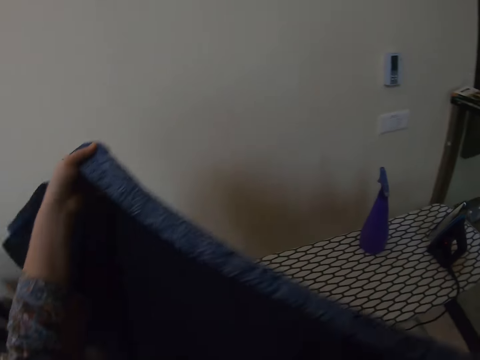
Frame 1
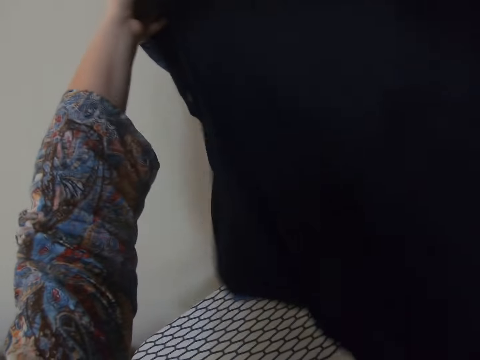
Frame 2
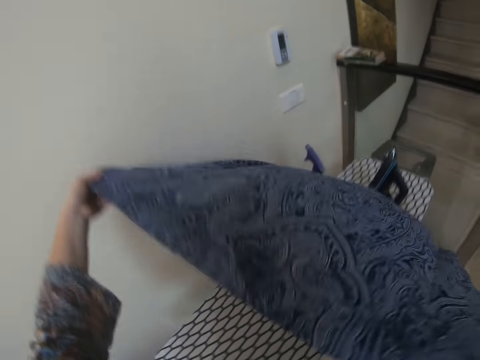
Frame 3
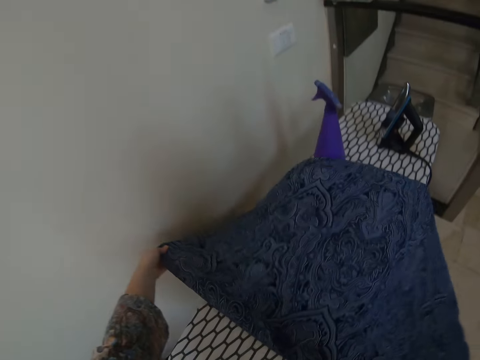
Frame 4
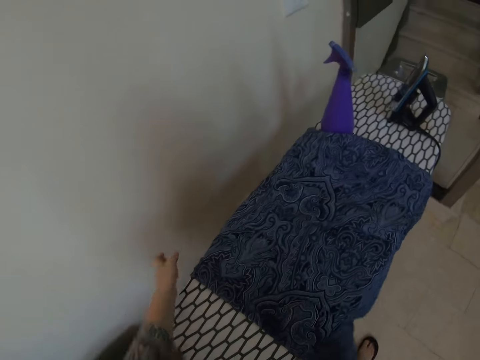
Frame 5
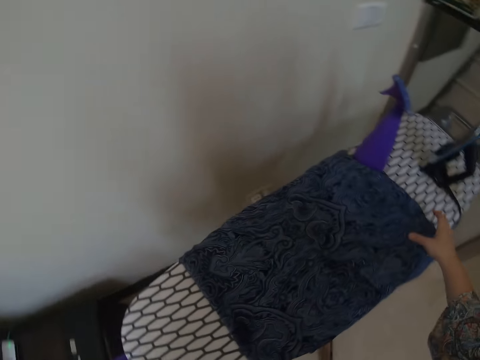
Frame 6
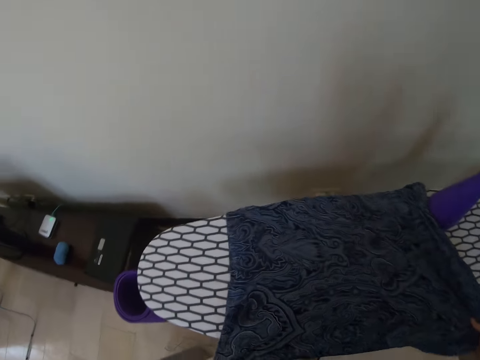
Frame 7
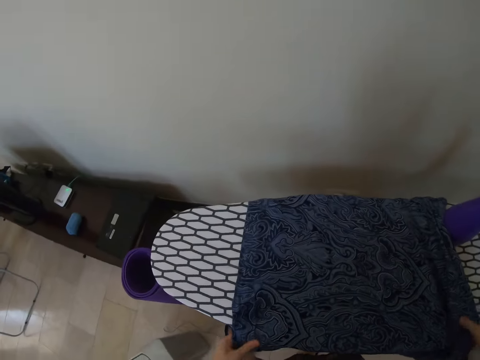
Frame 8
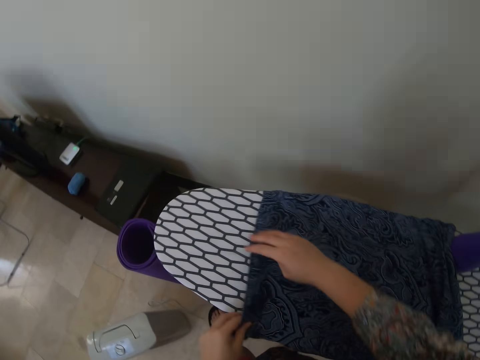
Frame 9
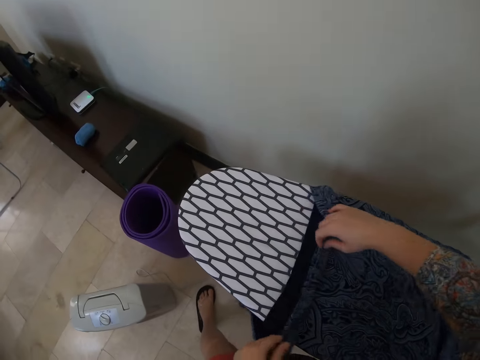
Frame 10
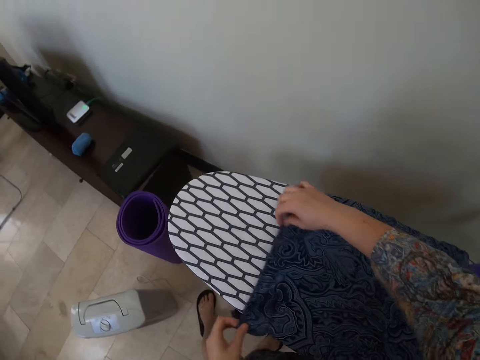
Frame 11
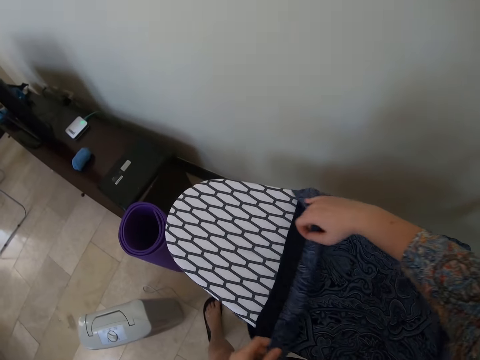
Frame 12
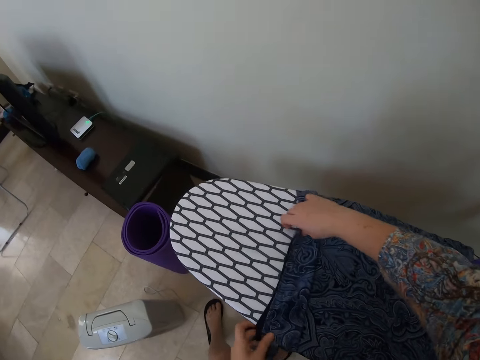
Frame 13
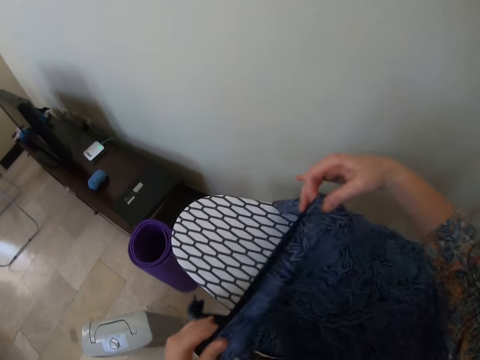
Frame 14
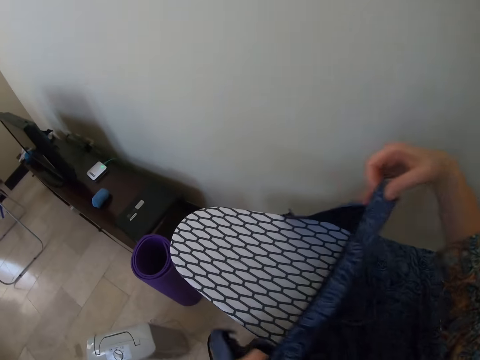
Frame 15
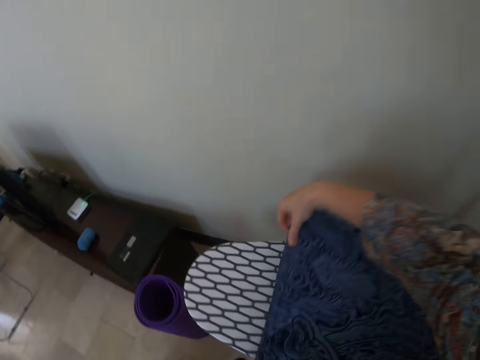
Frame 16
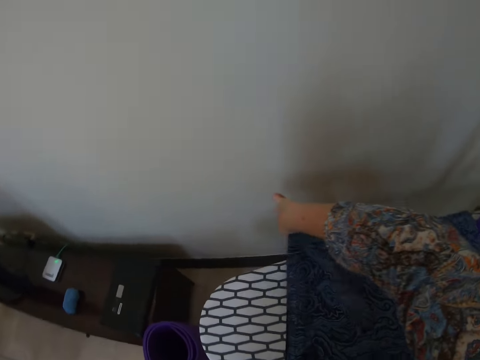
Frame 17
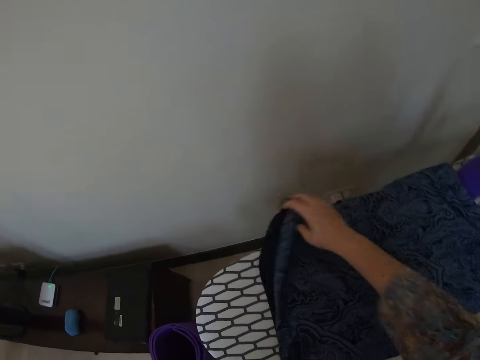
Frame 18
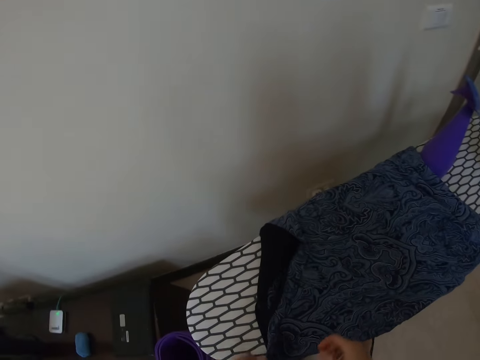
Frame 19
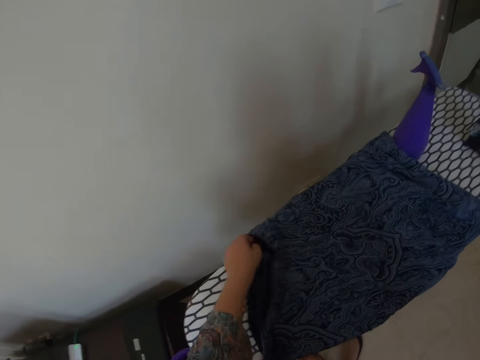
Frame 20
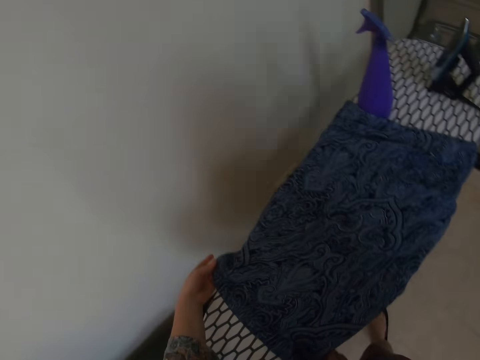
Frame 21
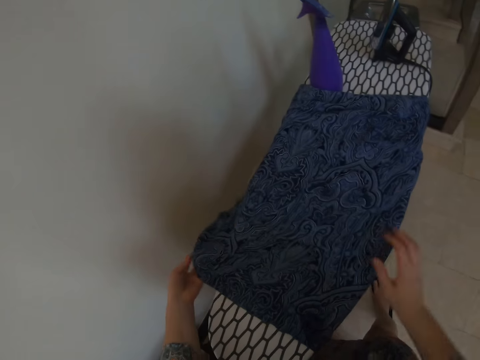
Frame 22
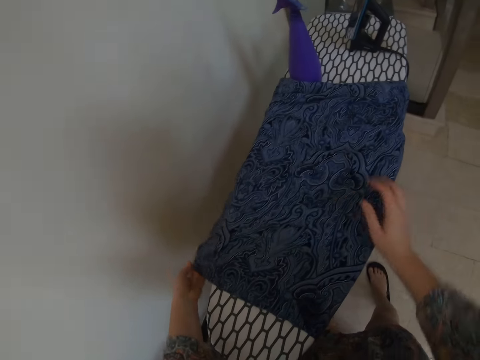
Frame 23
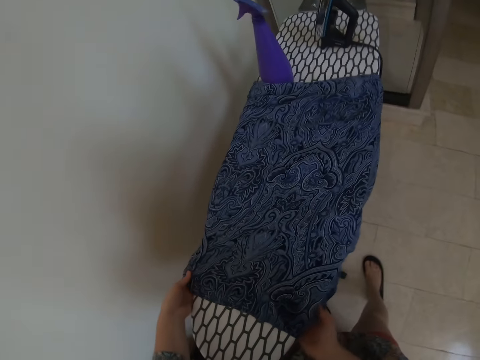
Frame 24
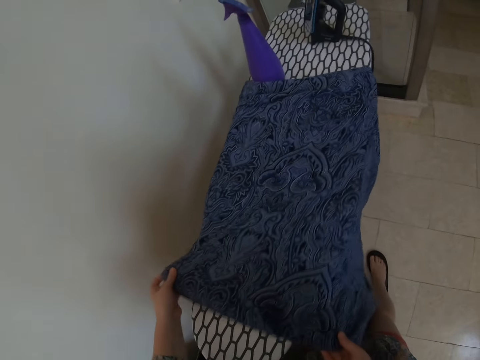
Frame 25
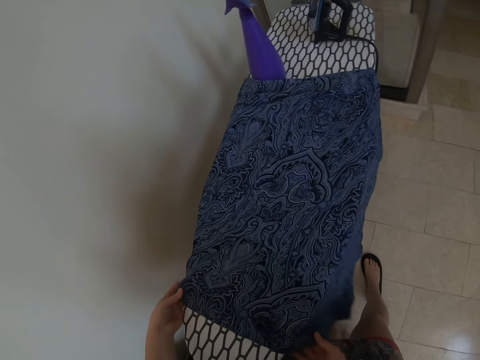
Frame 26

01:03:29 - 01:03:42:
The camera wearer puts the cloth on the table. She is turning the cloth up and down. She holds the cloth with her hands.

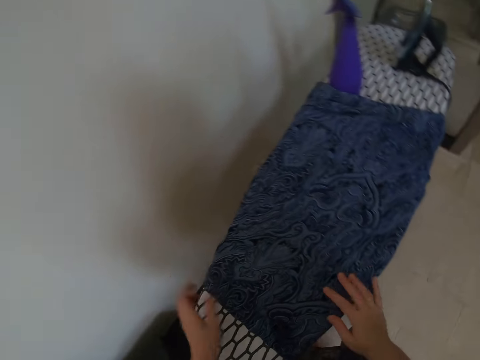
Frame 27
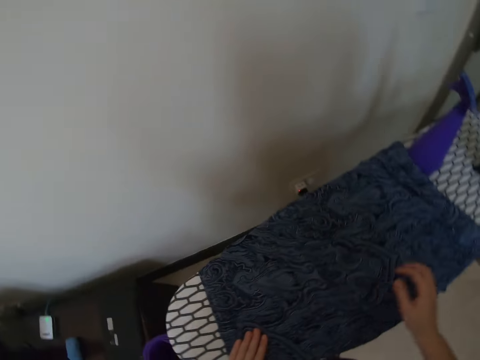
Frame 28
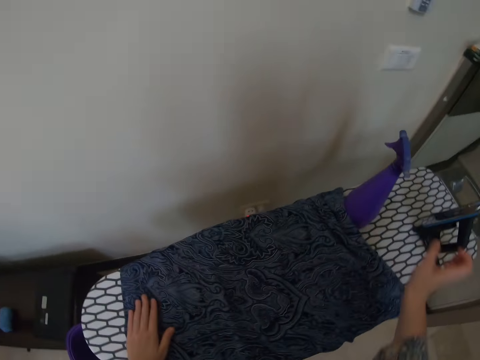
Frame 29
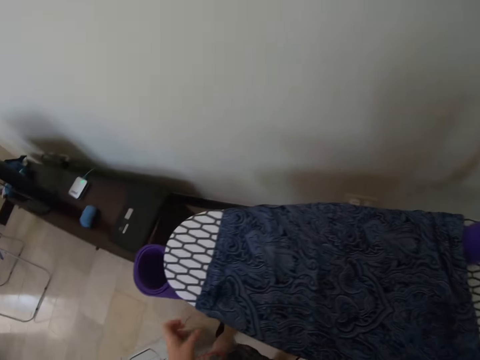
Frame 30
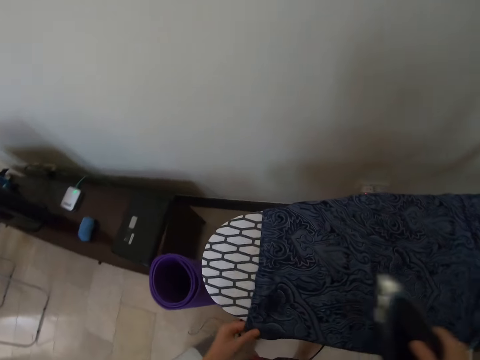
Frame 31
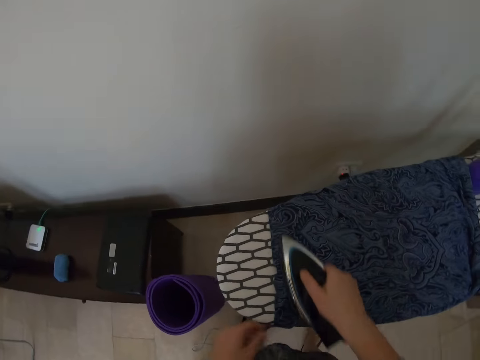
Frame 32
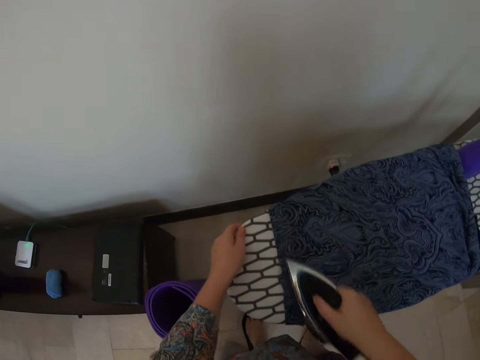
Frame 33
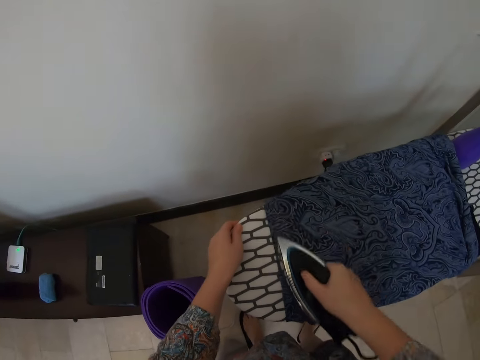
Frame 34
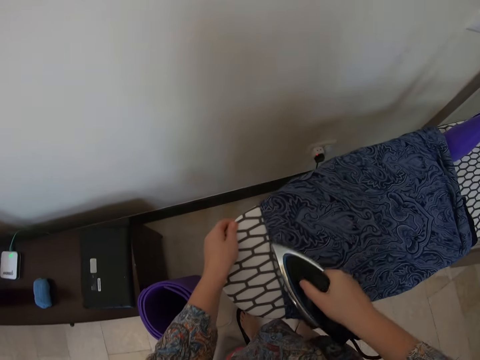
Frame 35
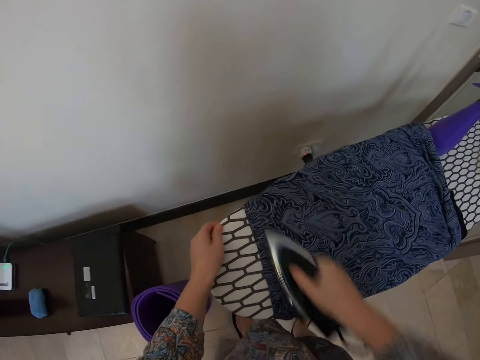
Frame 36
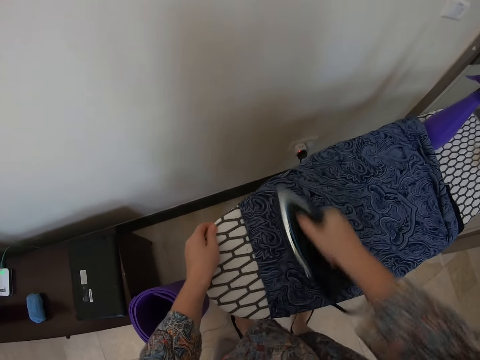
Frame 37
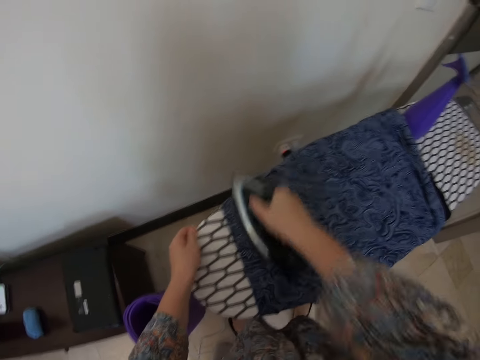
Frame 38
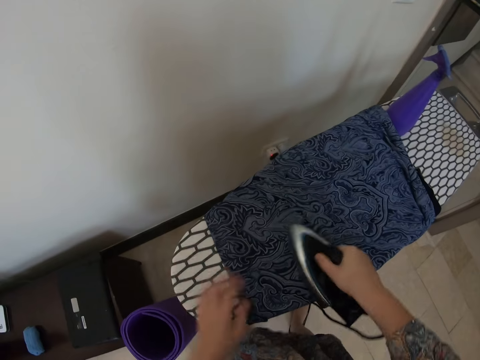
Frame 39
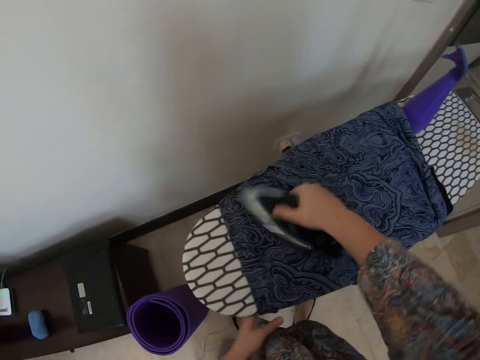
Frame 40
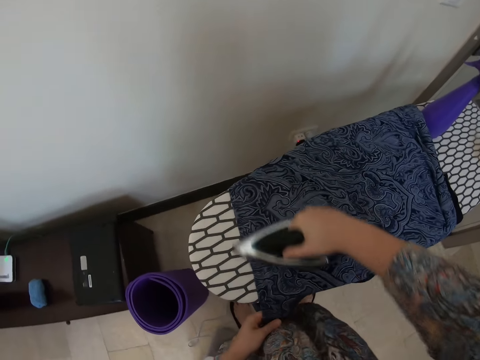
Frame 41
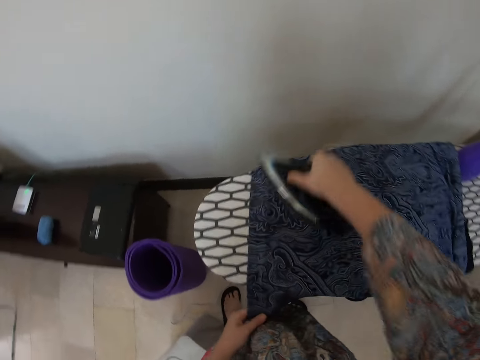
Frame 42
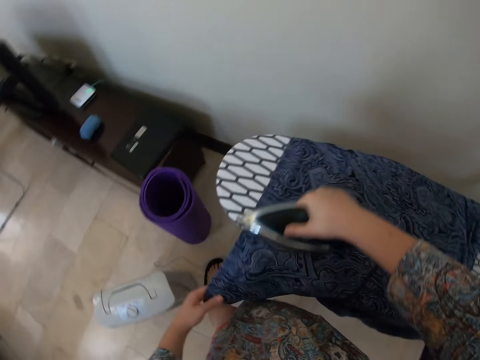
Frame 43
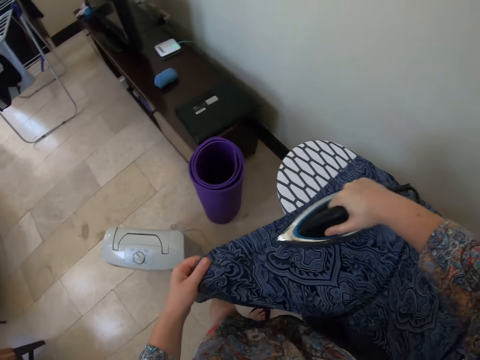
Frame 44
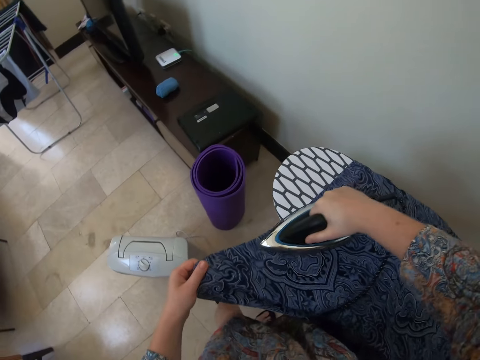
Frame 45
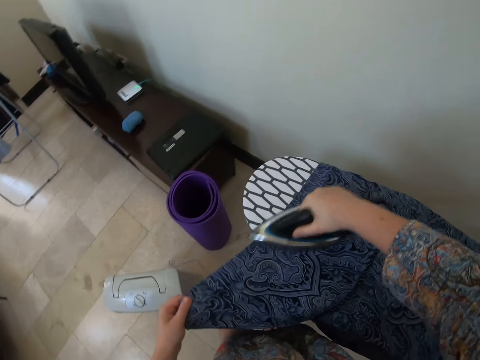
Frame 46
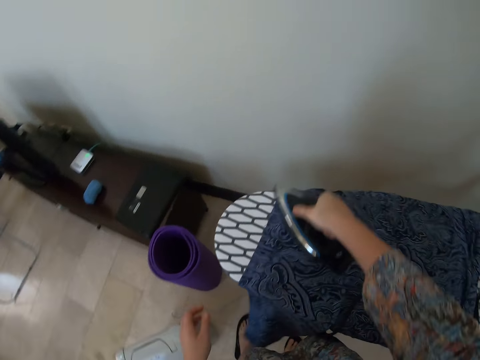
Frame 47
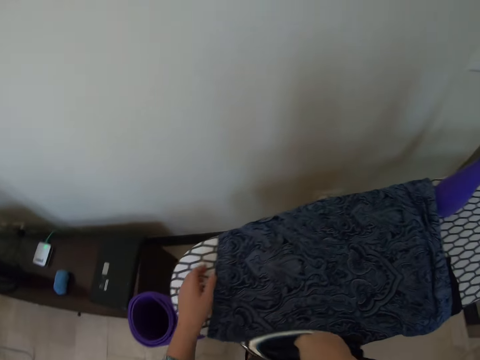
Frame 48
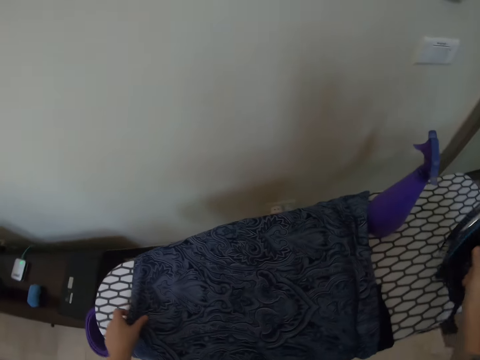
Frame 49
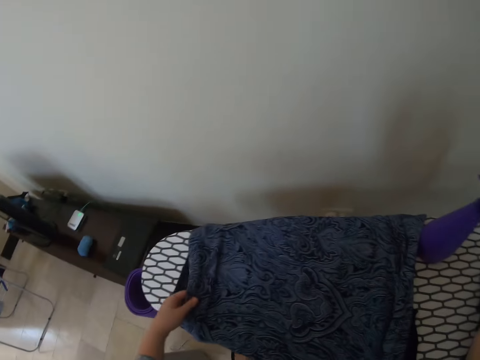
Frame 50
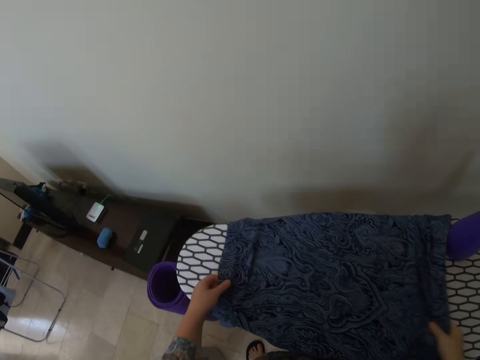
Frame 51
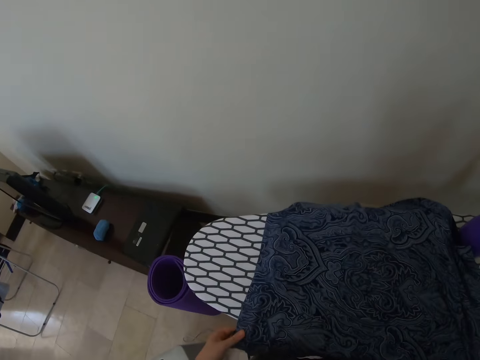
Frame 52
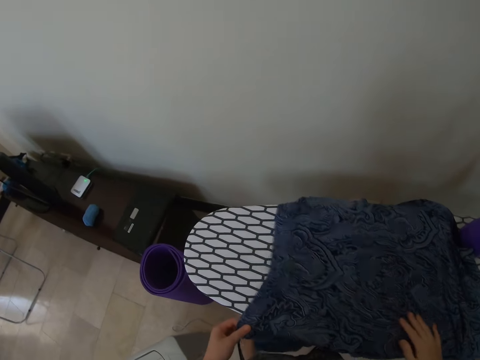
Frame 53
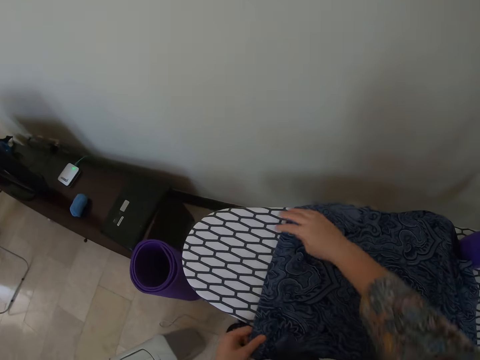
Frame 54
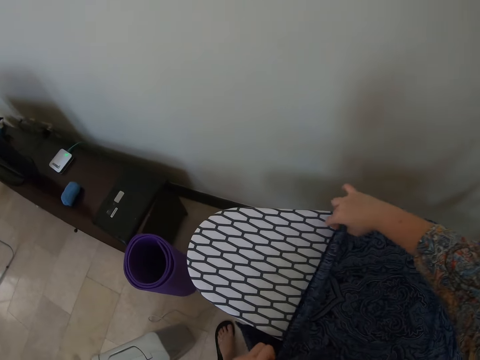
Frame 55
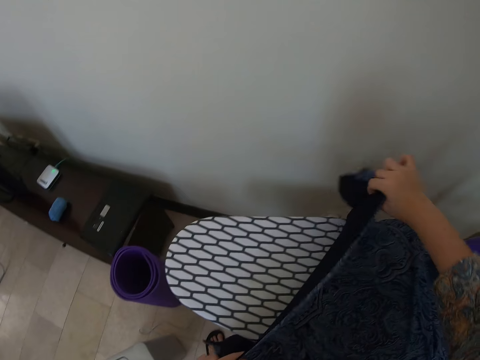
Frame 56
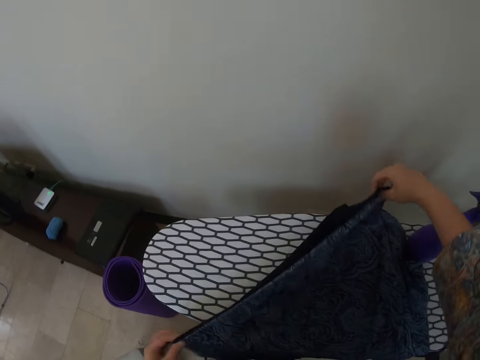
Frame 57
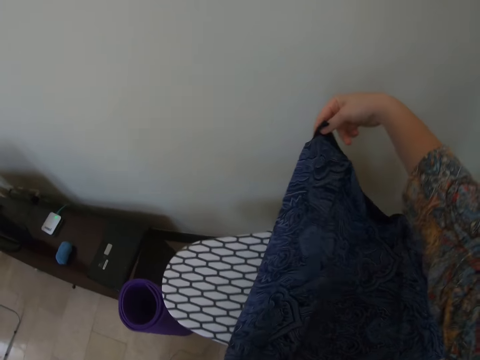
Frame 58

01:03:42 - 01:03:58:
The camera wearer irons the cloth on the table. She puts the iron on the table. She holds the cloth with her hands.
